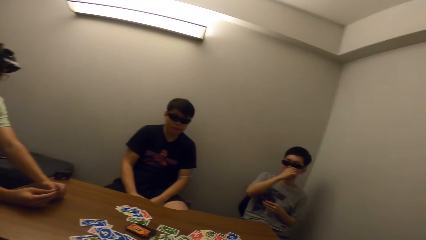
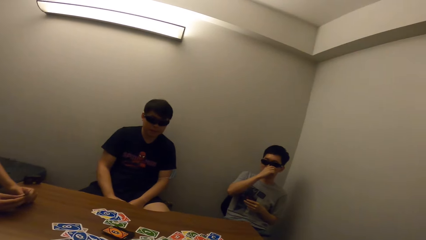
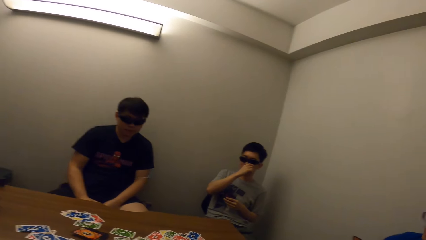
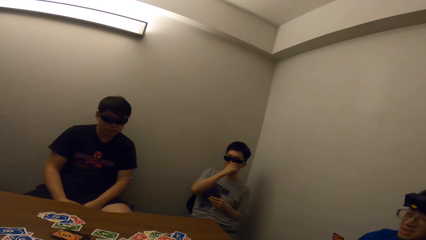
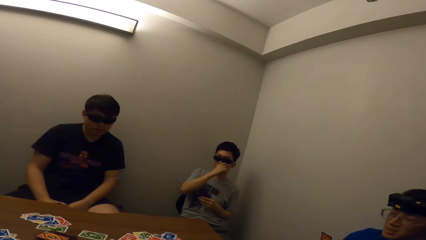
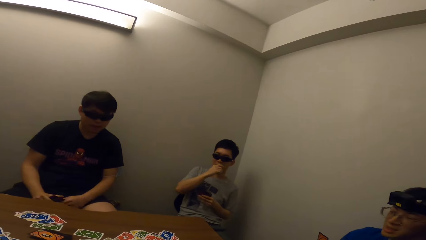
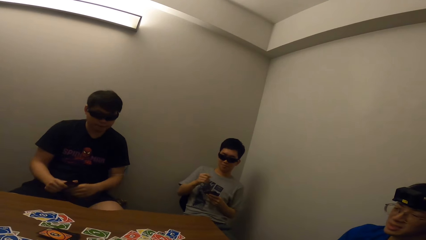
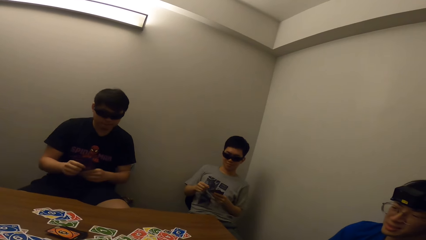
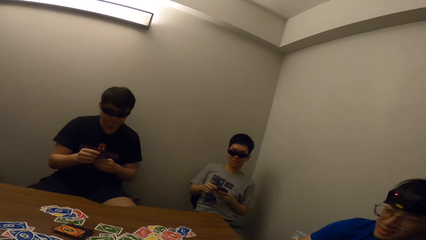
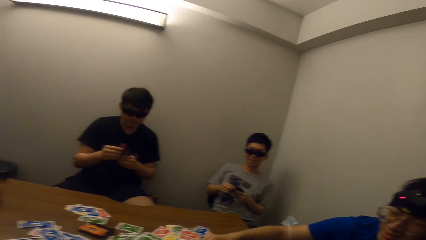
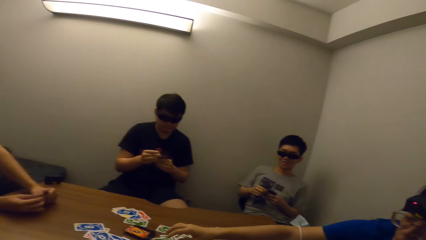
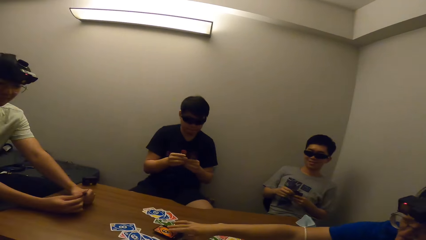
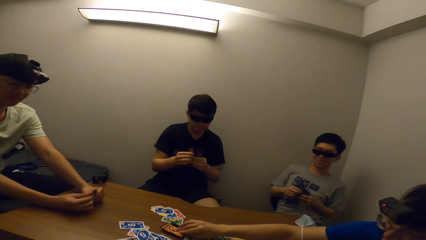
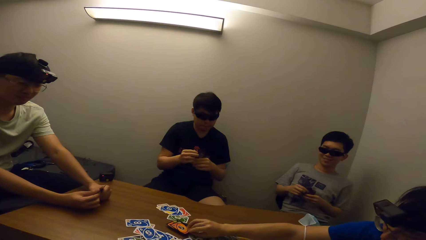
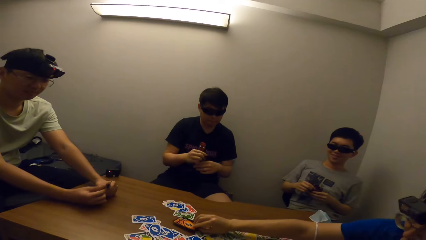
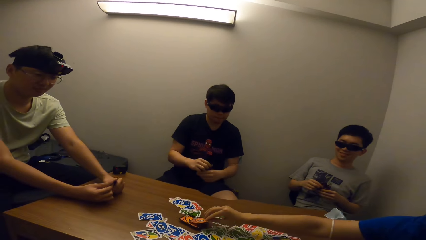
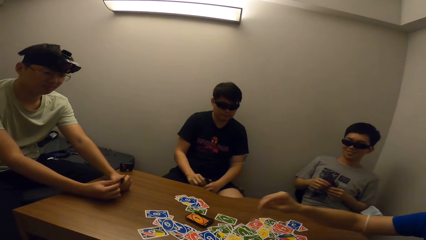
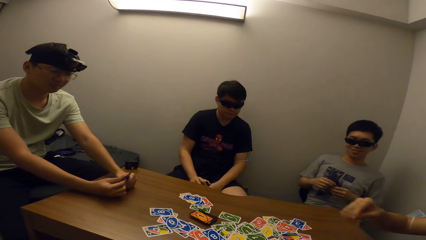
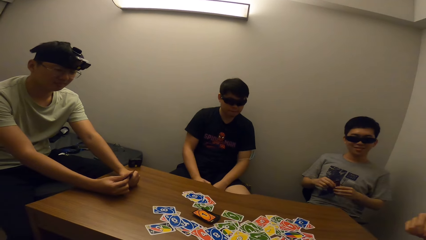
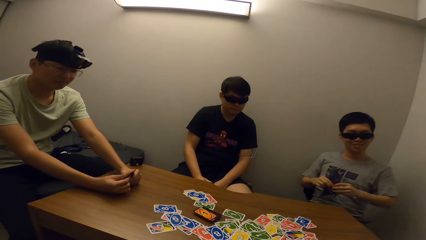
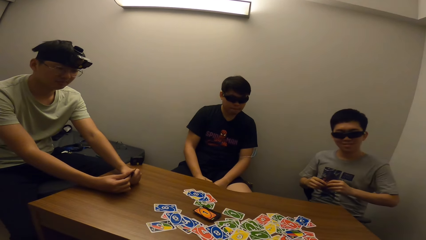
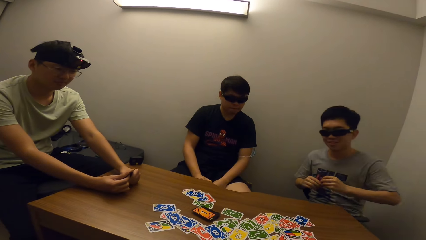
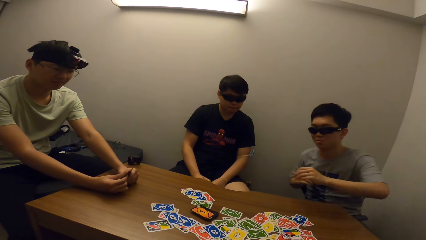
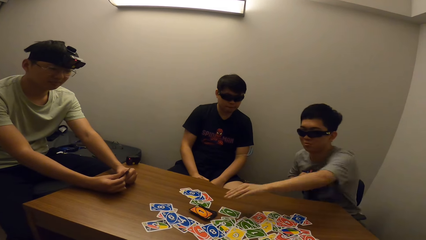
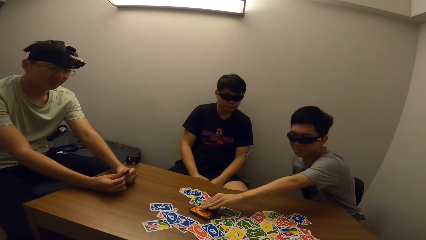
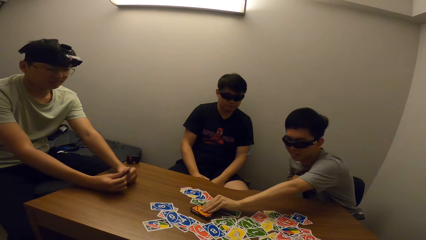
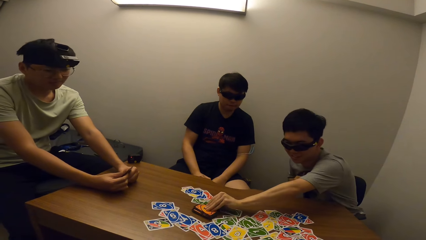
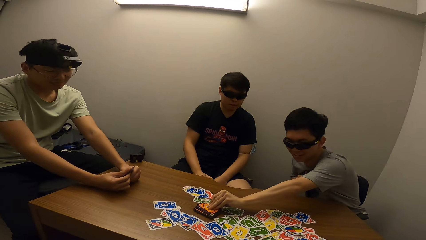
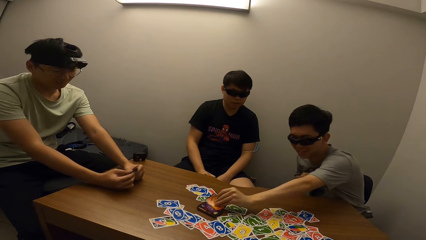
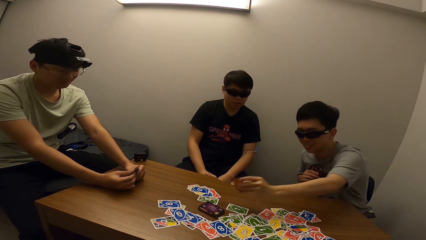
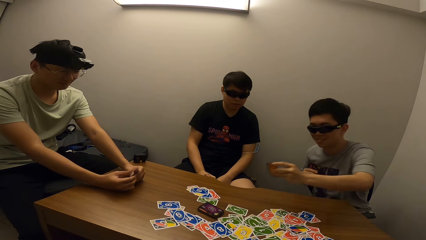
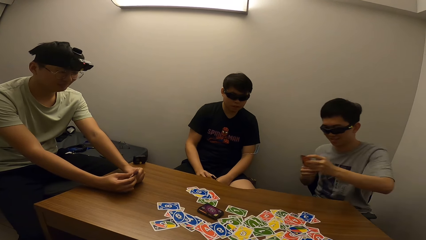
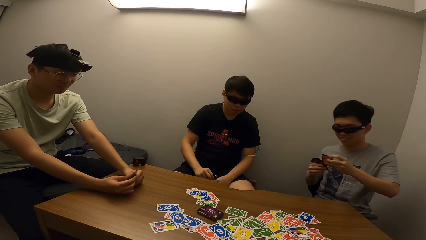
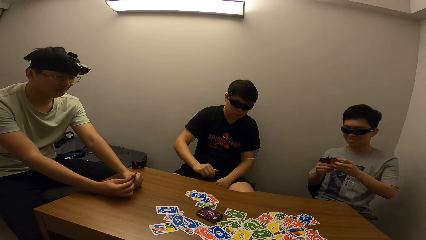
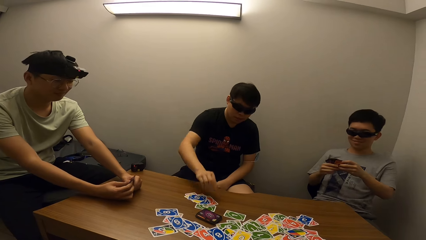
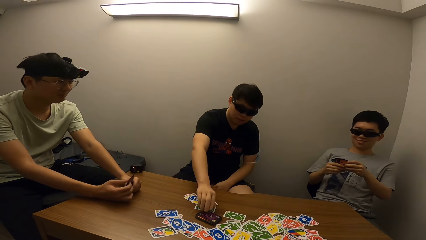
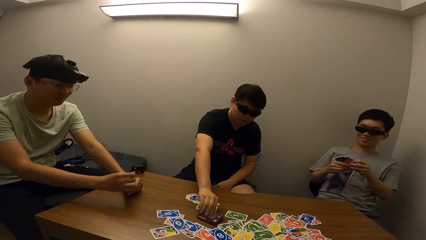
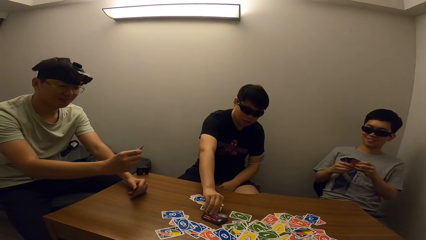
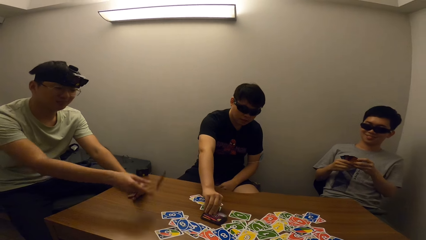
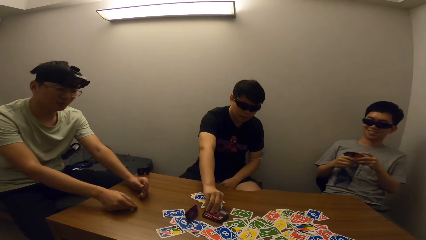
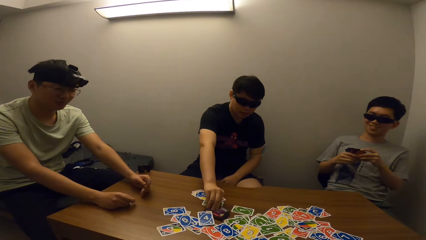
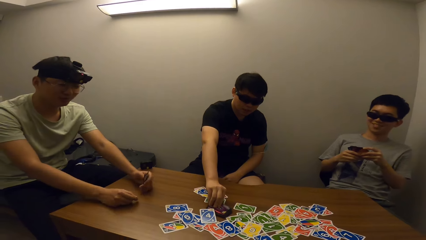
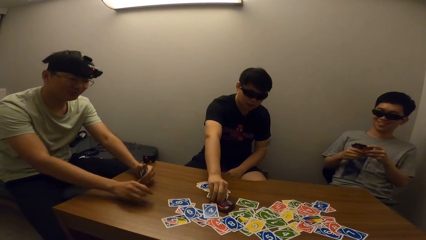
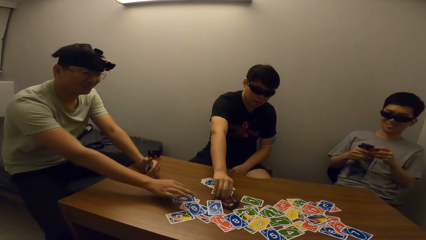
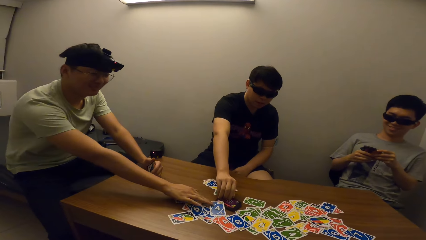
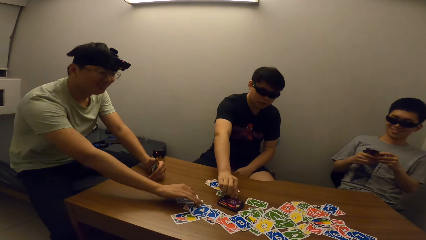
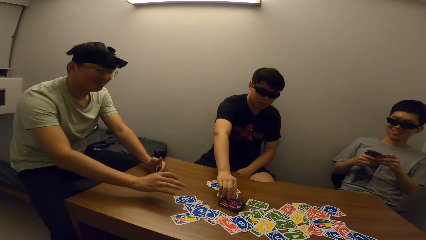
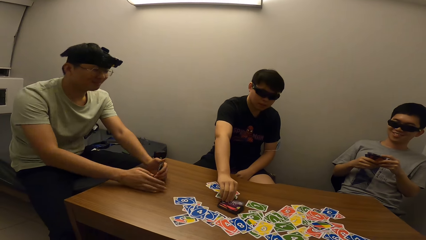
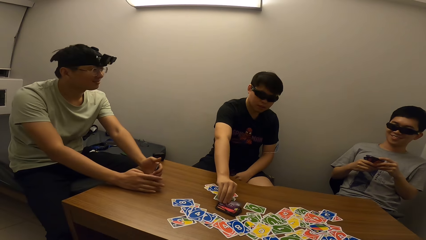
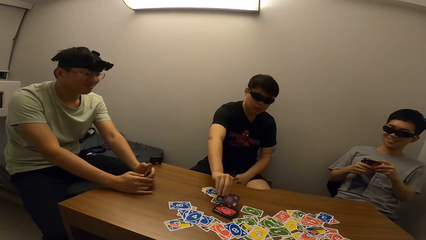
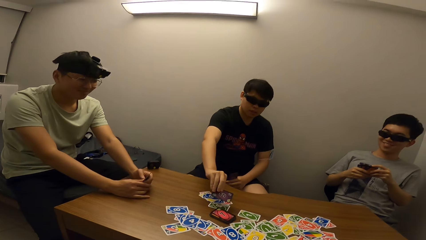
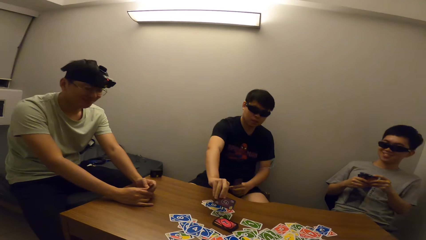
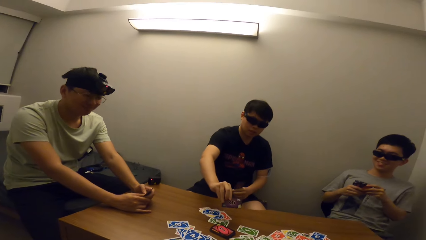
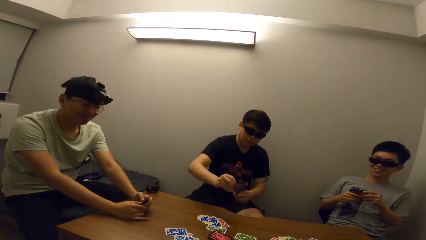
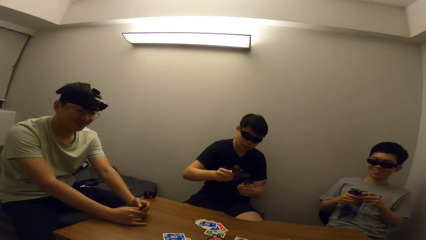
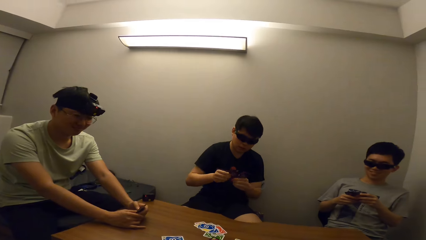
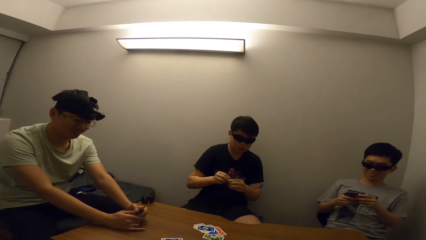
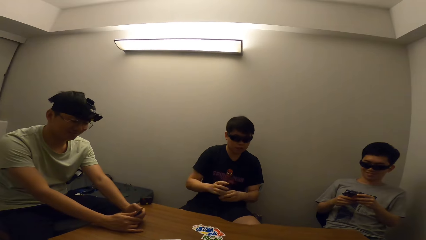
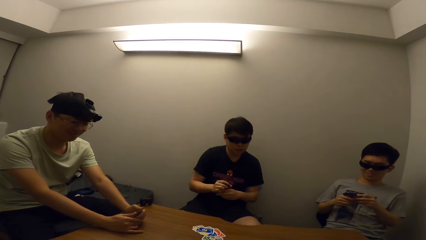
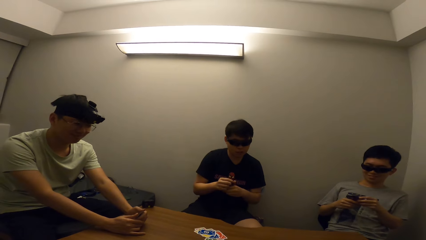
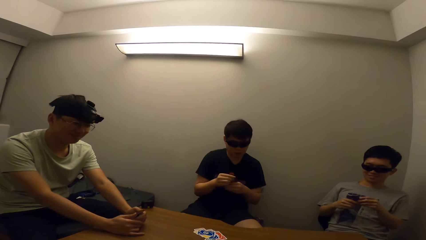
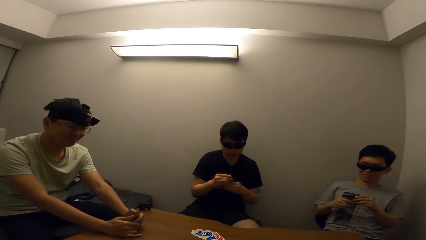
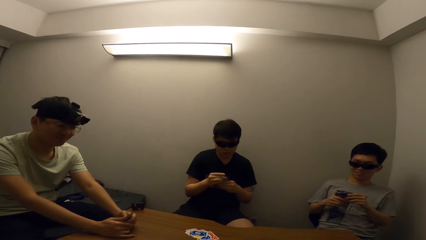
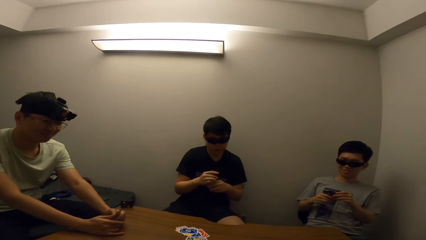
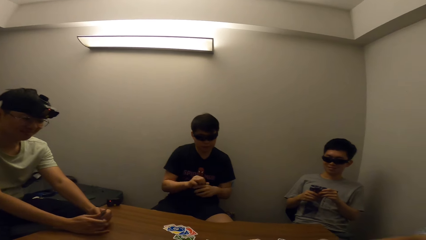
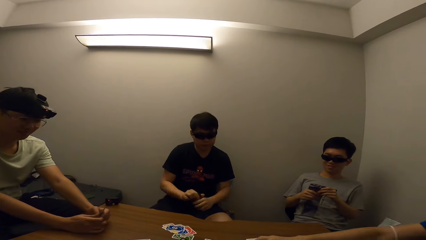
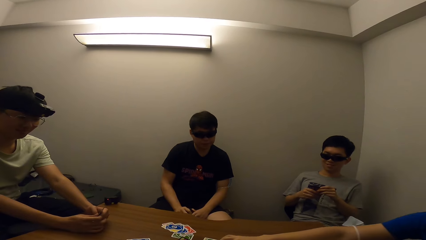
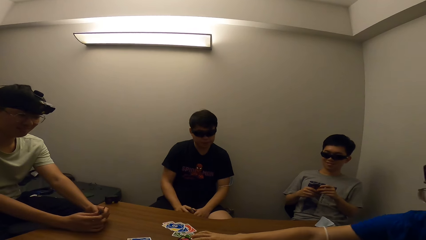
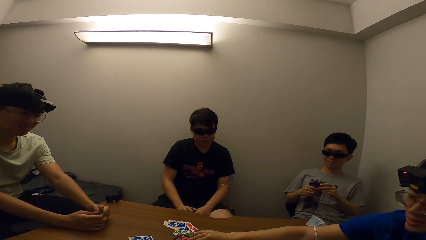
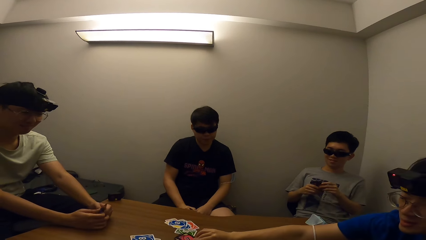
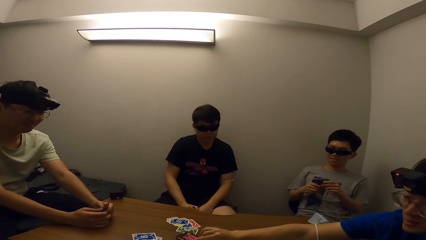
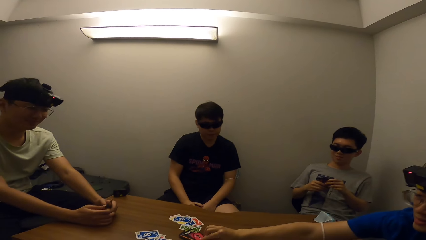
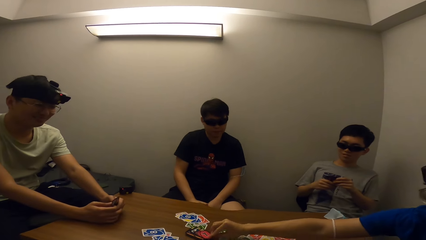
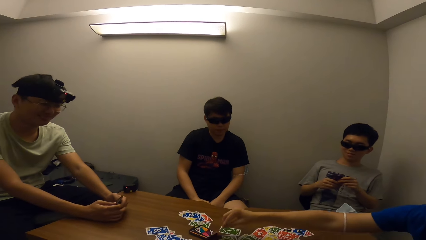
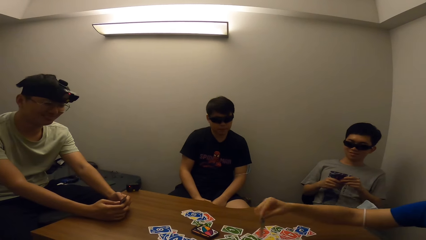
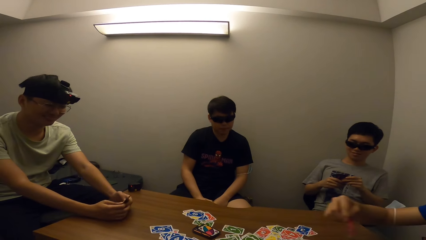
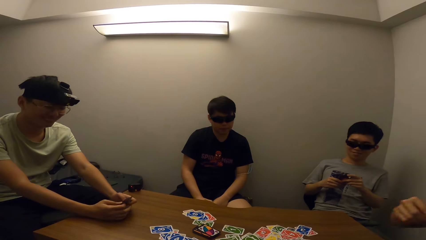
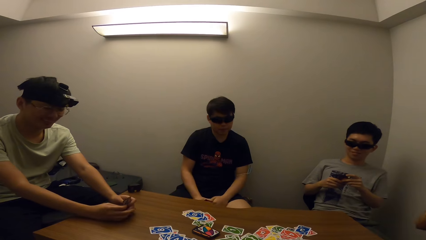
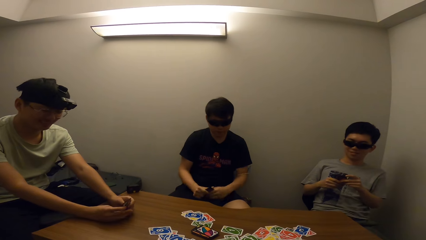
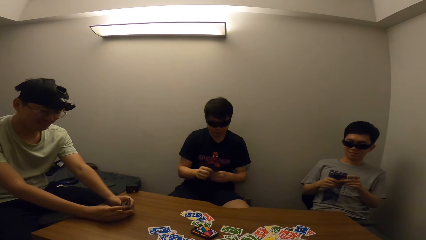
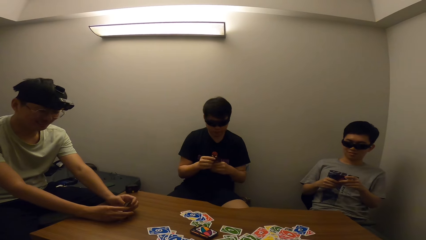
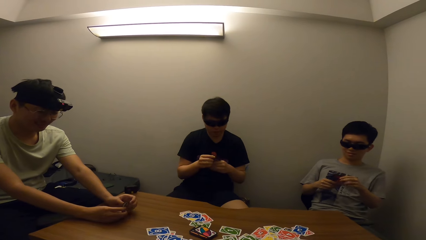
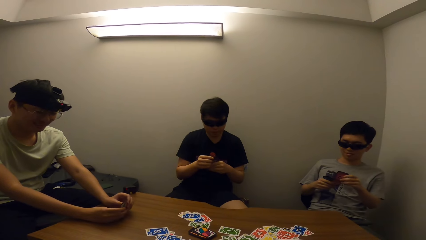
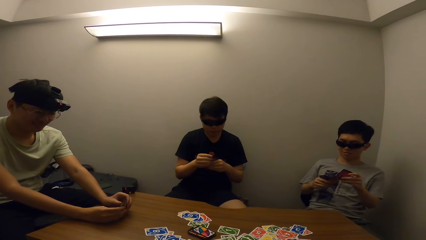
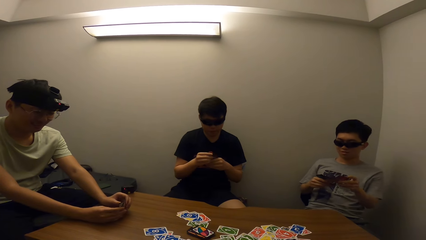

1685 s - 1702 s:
A man scratches his face. Another man picks a card on the table with his right hand. The first man picks a card on the table with his left hand. A third man picks a card on the table with his right hand. A fourth man throws a card on the table with his right hand. The third man places a card on the table. The fourth man moves the card on the table with his right hand. The third man picks a card. The second man picks a card on the table with his right hand.
